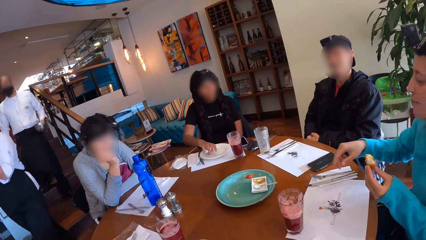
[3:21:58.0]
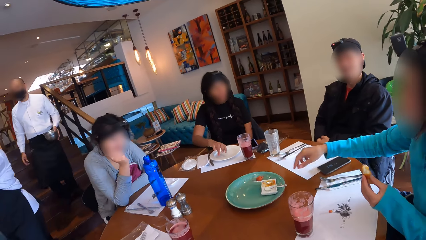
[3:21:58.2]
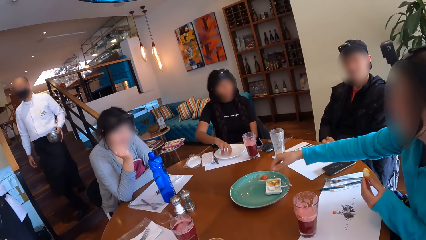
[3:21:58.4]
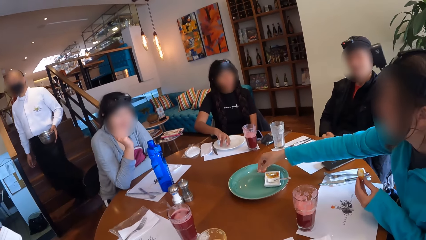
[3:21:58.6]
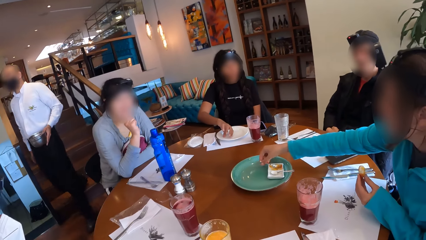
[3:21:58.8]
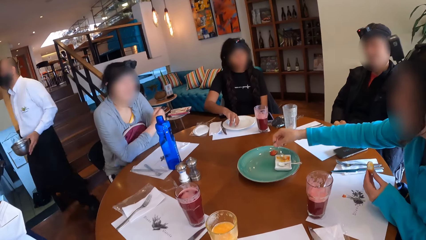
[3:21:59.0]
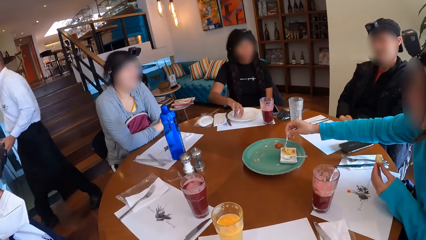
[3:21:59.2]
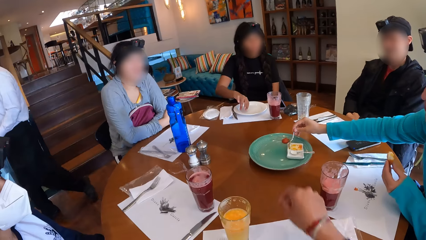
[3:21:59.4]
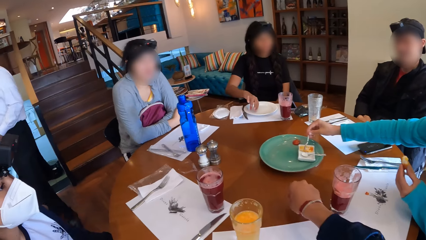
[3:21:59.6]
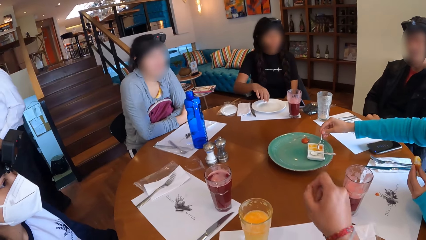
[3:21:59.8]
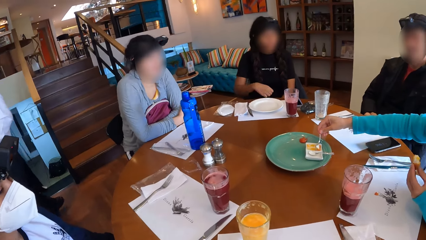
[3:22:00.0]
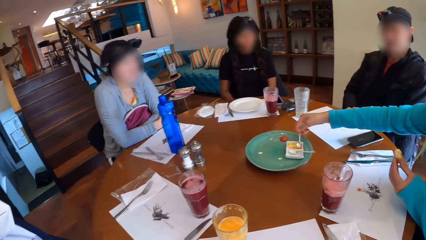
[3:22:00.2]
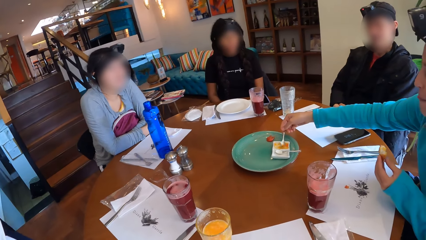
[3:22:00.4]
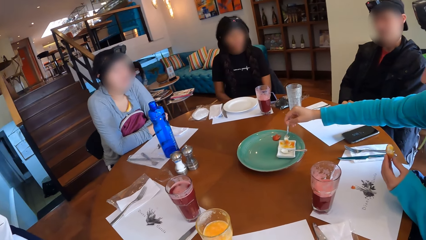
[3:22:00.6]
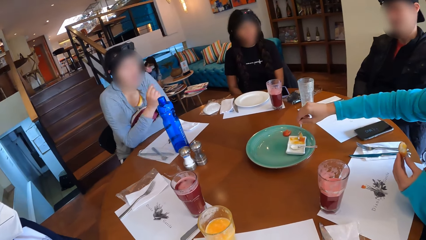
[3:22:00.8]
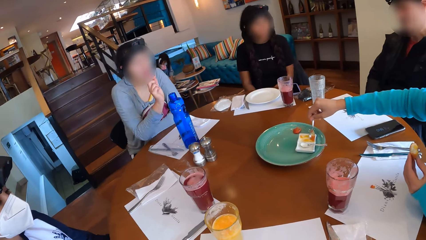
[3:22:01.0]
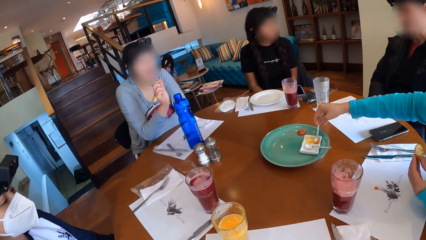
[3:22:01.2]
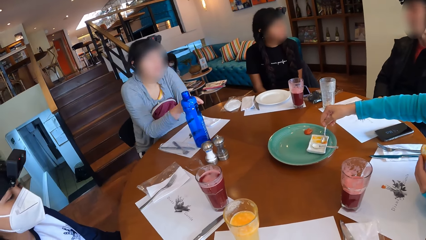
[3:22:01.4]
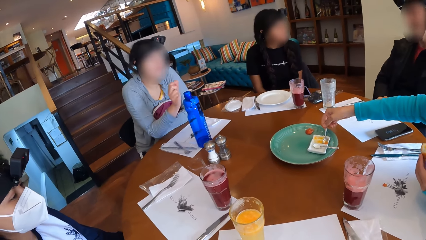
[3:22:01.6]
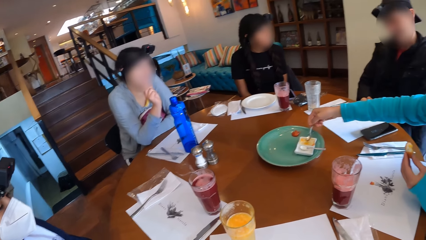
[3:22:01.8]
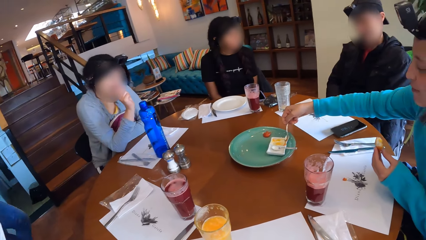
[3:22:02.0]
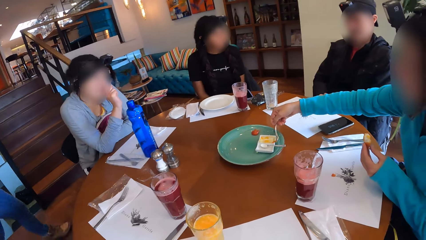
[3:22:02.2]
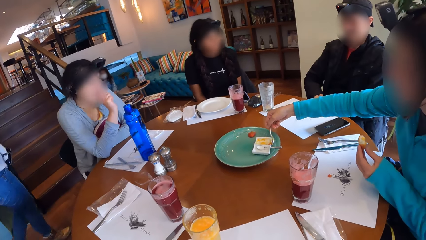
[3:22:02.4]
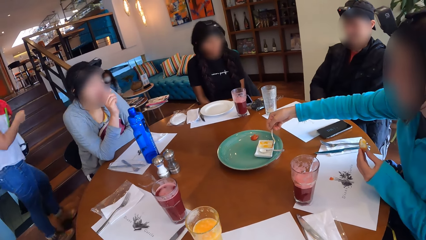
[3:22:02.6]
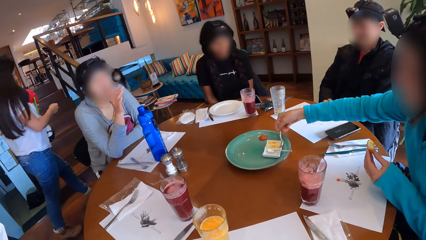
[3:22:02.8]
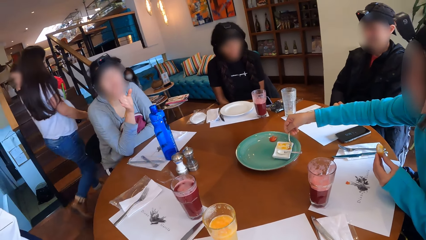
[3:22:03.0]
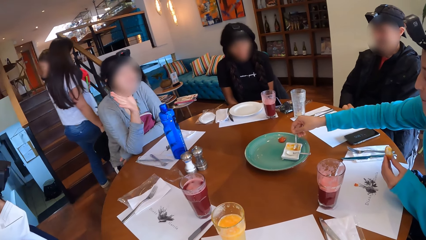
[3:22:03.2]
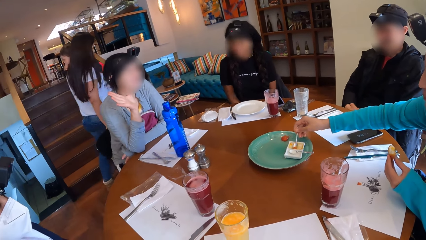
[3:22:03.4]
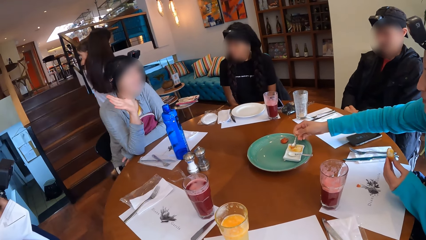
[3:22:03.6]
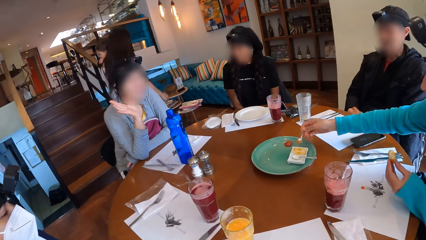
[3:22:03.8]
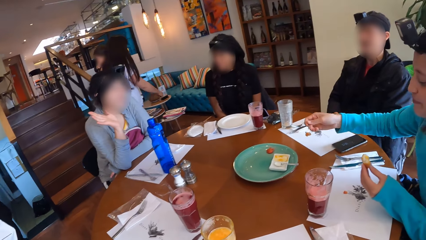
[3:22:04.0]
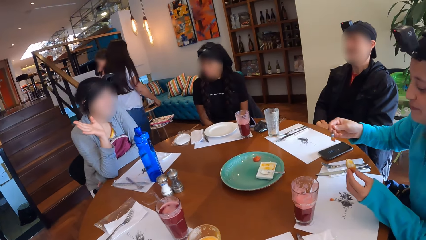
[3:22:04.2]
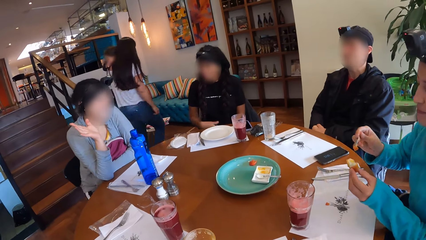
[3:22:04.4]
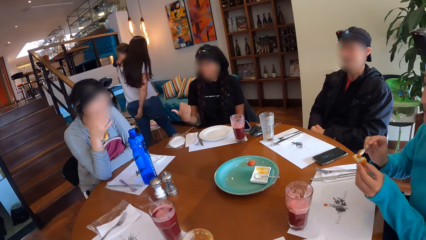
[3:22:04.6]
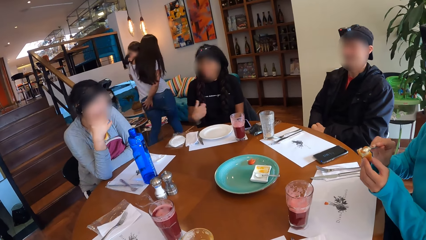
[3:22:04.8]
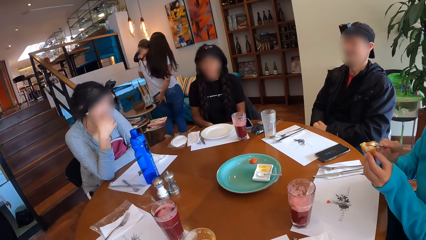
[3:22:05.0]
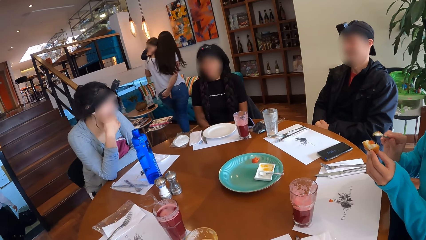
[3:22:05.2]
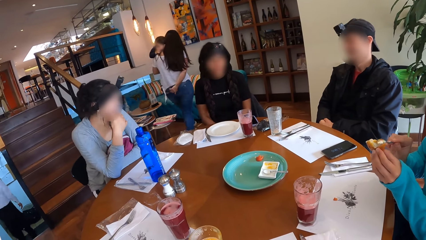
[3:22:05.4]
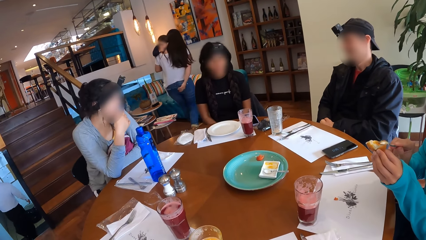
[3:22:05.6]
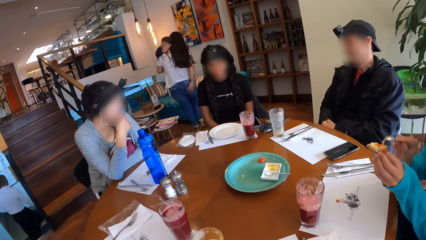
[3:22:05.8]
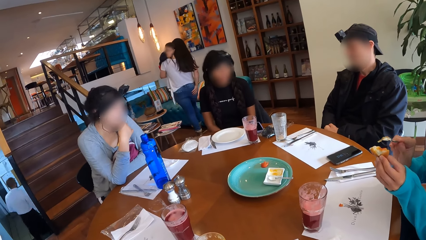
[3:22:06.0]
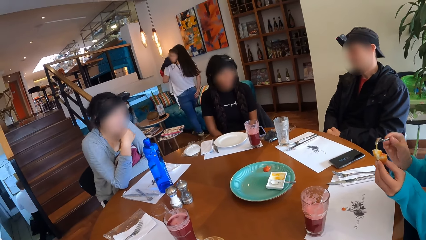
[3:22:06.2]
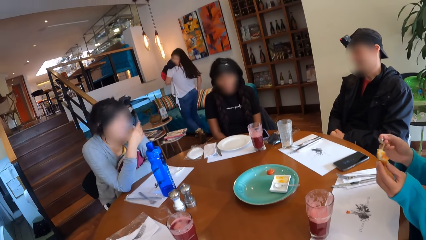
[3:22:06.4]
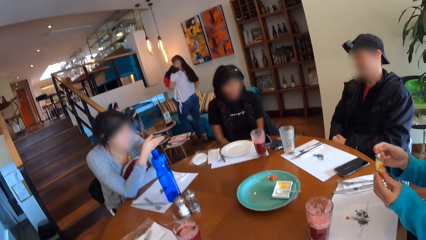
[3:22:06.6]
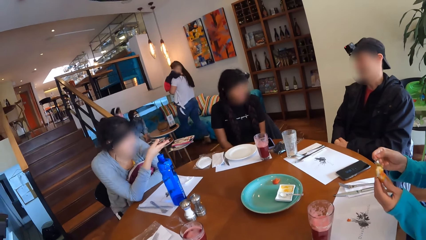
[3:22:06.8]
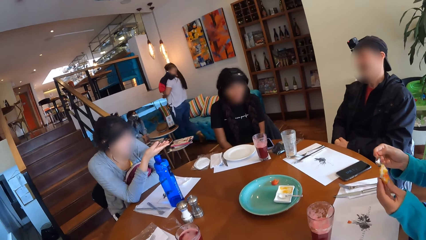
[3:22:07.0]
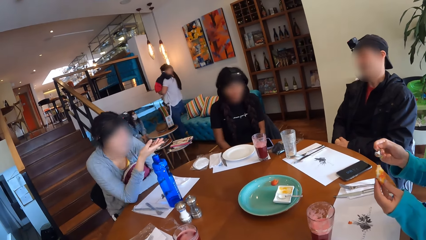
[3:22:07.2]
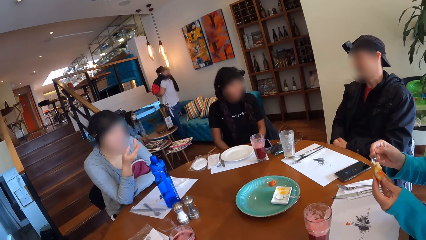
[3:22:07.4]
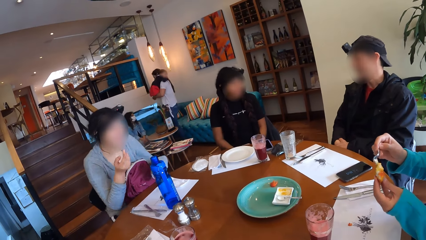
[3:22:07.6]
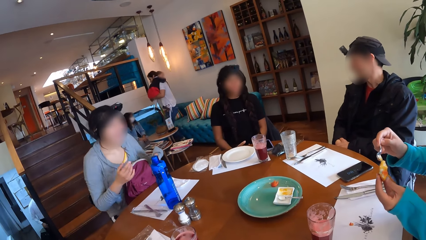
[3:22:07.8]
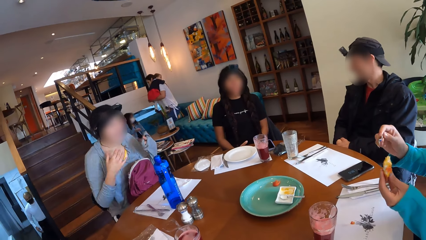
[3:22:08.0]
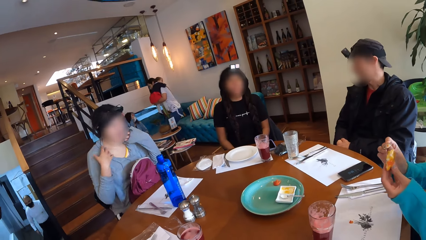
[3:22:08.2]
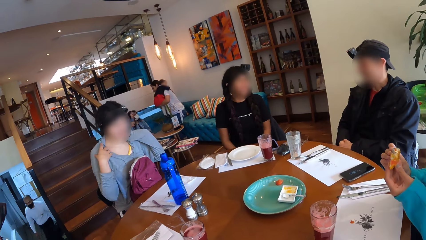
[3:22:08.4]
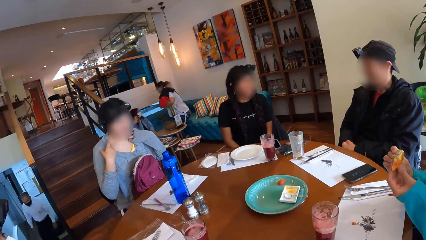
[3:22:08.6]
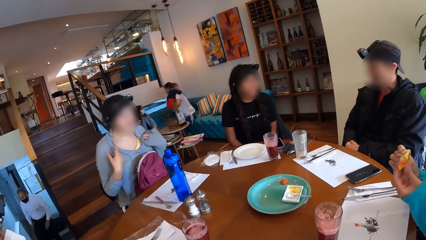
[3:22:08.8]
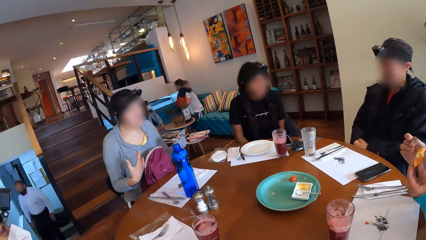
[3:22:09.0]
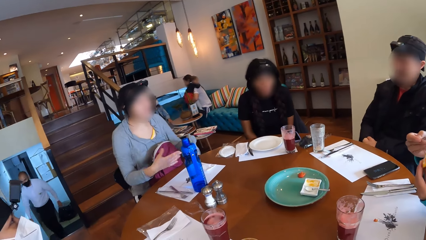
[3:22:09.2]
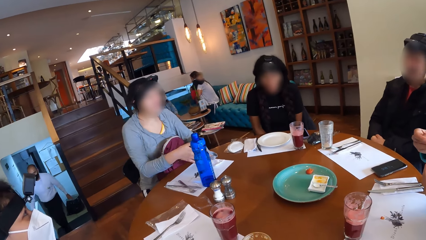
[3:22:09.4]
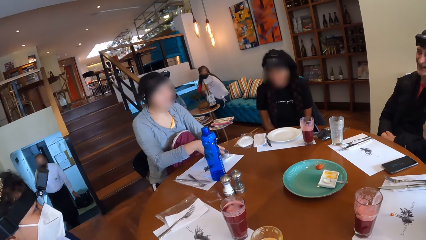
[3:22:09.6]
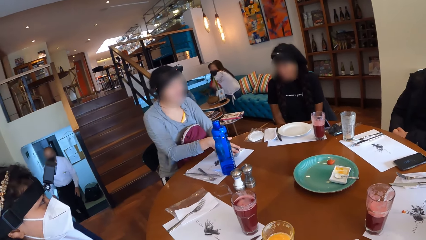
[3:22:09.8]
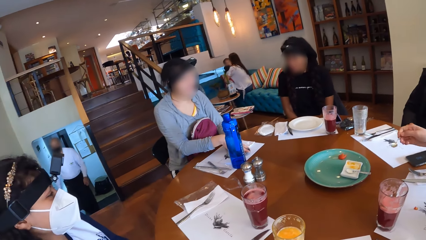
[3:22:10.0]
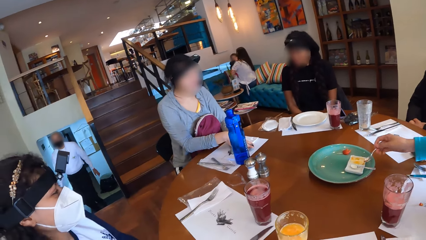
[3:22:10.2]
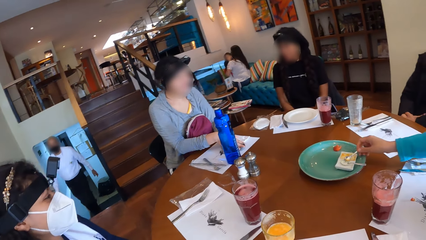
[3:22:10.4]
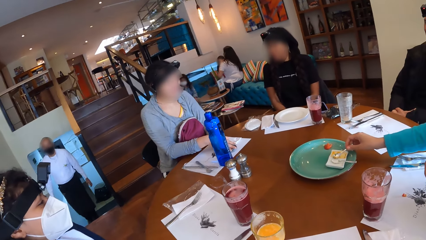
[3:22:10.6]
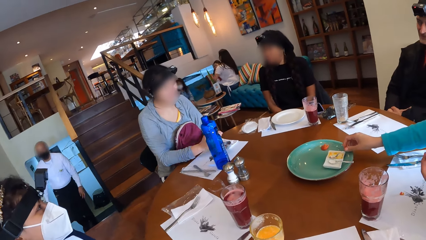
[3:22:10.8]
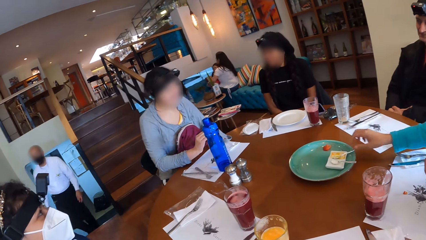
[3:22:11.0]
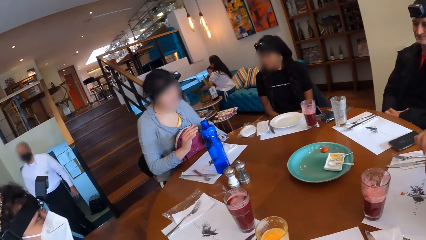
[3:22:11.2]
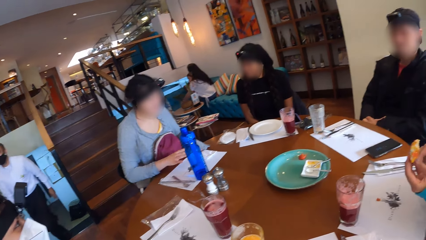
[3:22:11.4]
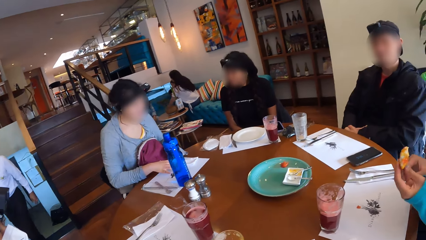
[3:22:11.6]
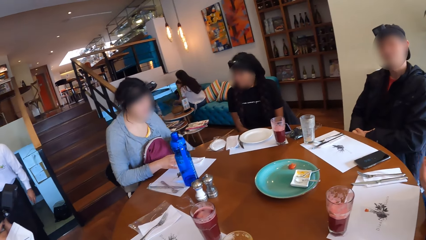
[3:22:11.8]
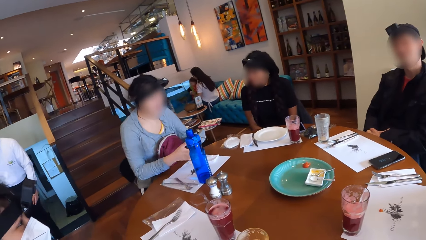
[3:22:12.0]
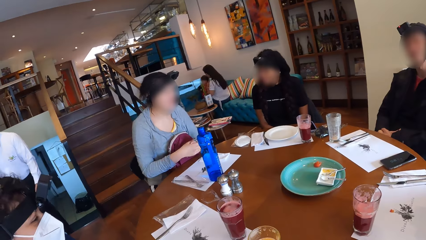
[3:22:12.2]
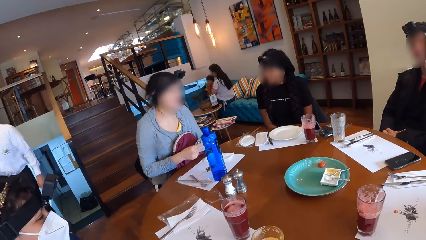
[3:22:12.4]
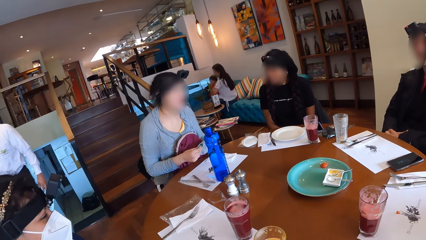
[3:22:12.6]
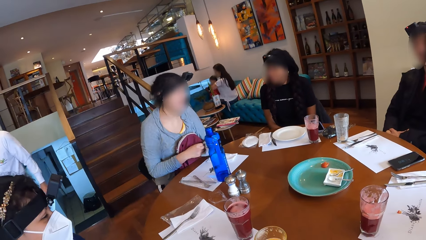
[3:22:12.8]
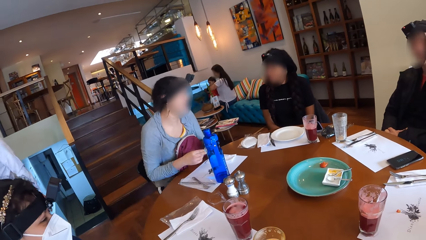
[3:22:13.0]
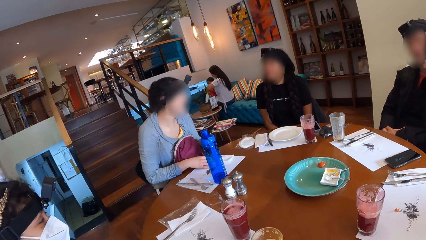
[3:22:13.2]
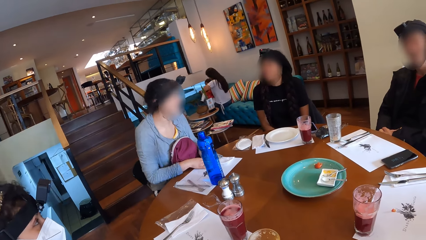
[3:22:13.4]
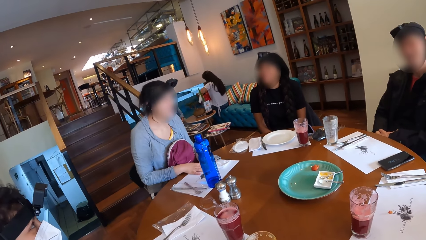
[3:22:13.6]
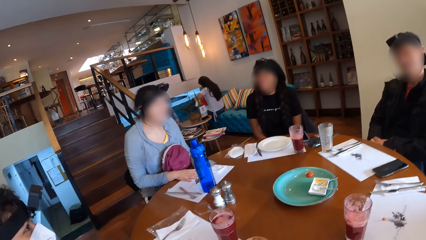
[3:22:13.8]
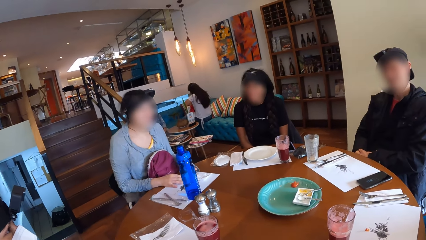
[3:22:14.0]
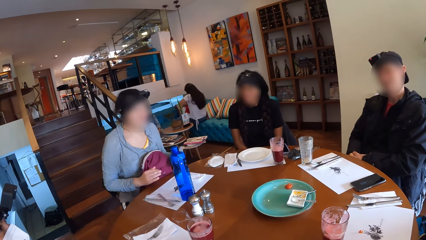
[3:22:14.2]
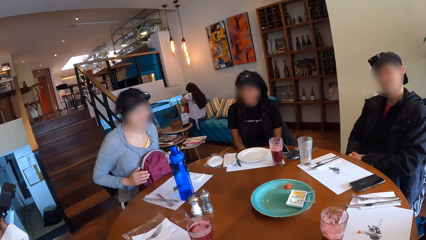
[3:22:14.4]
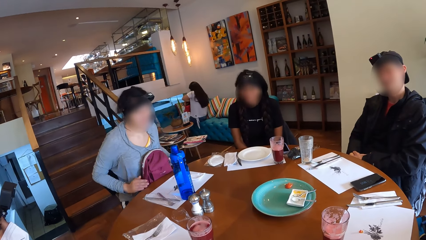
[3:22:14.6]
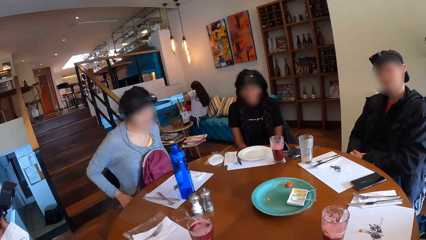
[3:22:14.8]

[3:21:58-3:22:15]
A woman picks up the spoon in the condiment container on the tray with her right hand. The camera wearer gesticulates with his right hand. The woman scoops condiment with the spoon in her right hand. A man interacts with another woman and a third woman. A fourth woman walks past the group of people at the dining table with a girl in her hands. The third woman interacts with the second woman and gesticulates with her right hand. The first woman puts the condiment in the spoon in her right hand on the snack in her left hand. The camera wearer stares at a lady. A waiter walks past the group of people at the dining table. The first woman drops the spoon in her right hand in the condiment container.
